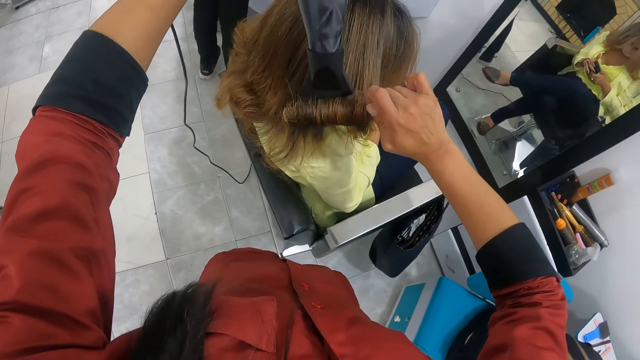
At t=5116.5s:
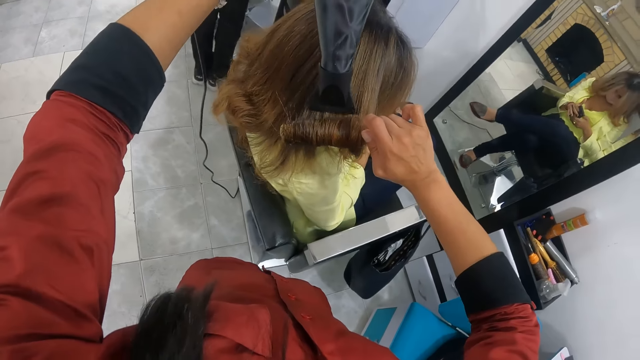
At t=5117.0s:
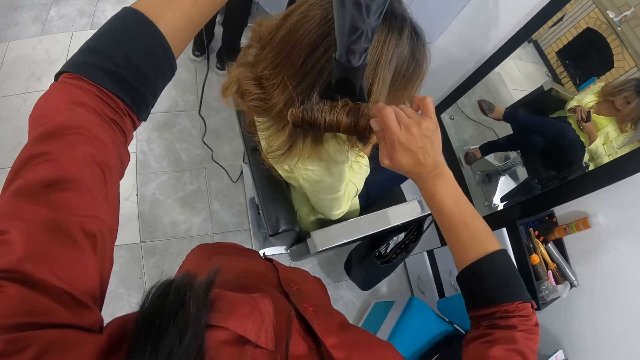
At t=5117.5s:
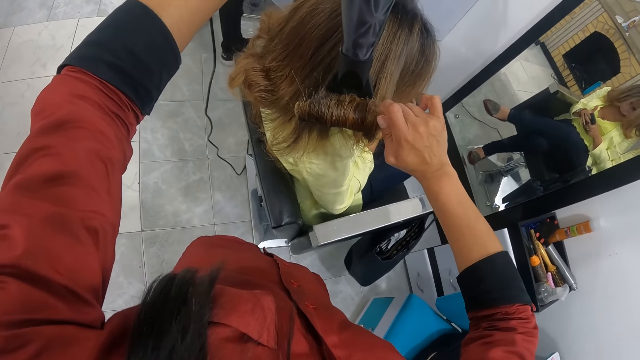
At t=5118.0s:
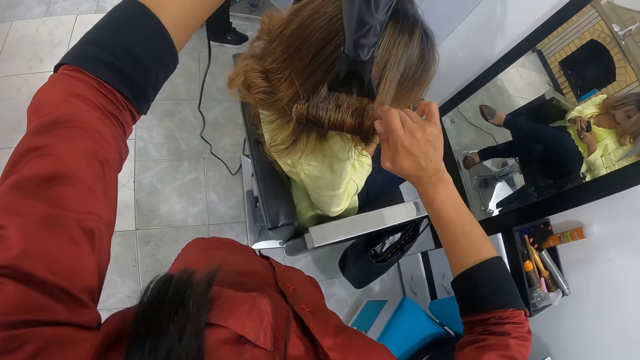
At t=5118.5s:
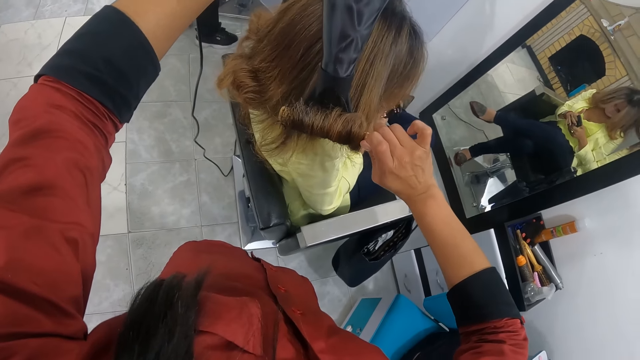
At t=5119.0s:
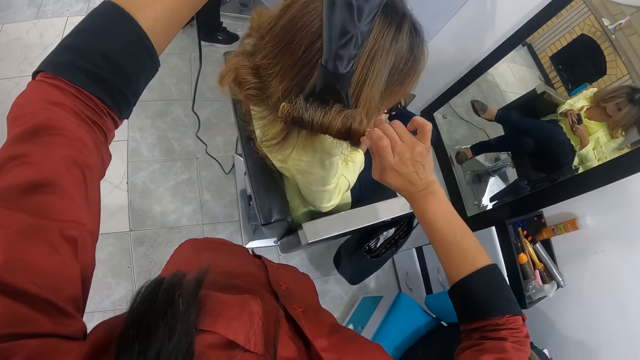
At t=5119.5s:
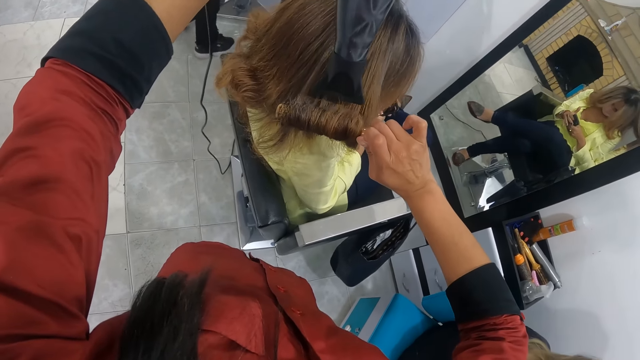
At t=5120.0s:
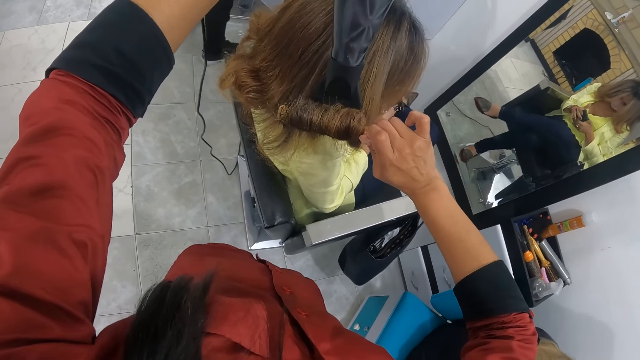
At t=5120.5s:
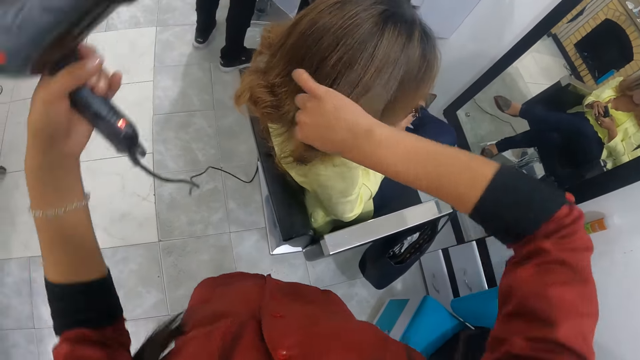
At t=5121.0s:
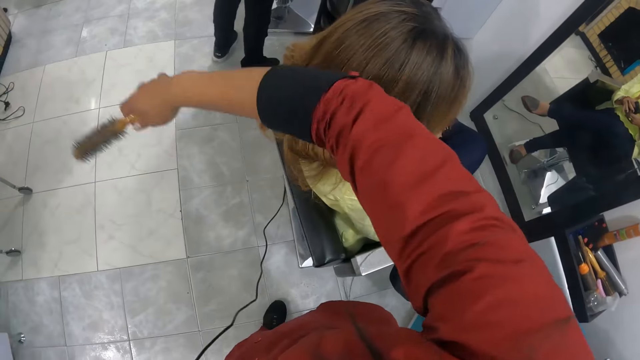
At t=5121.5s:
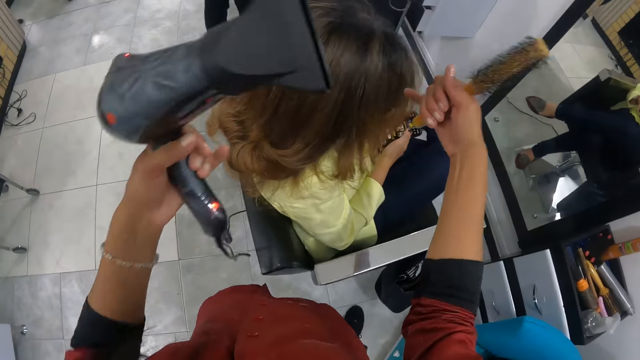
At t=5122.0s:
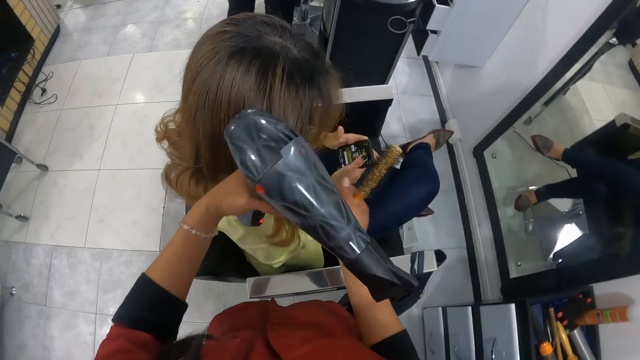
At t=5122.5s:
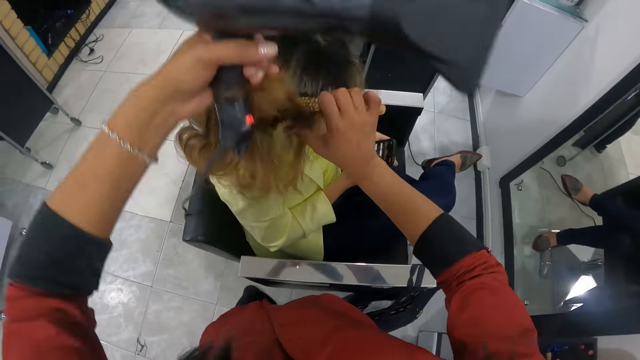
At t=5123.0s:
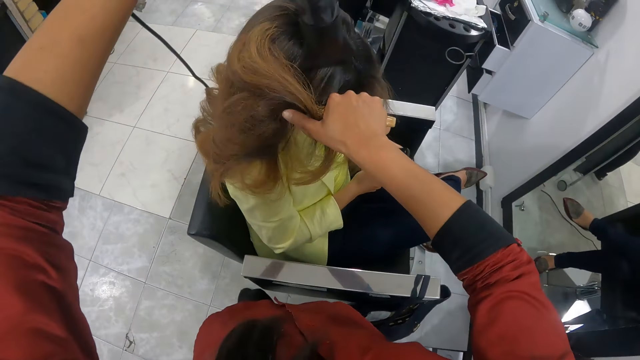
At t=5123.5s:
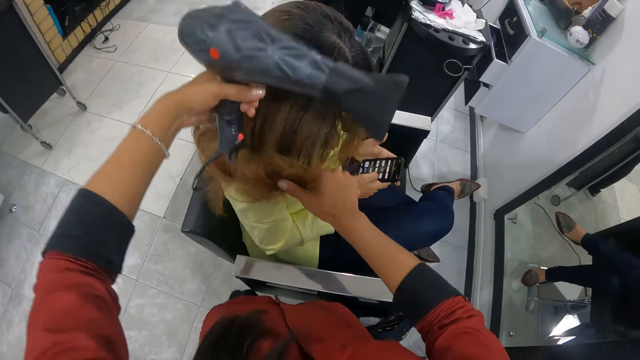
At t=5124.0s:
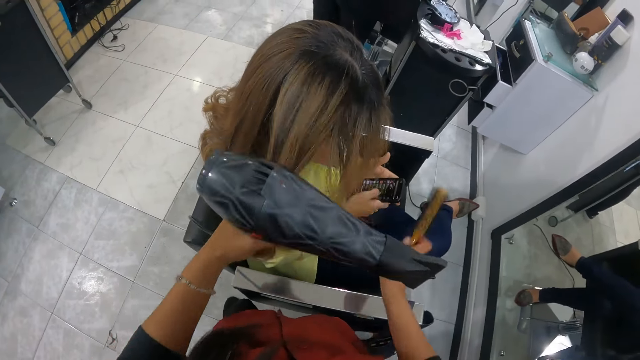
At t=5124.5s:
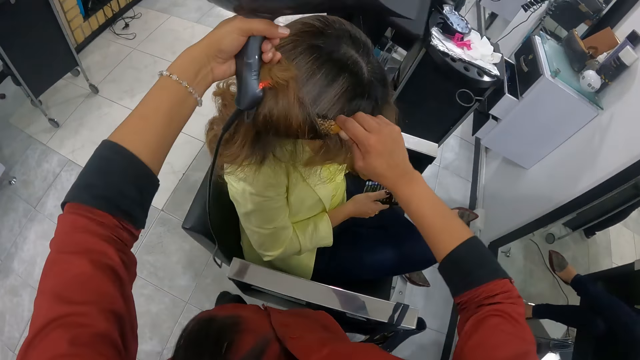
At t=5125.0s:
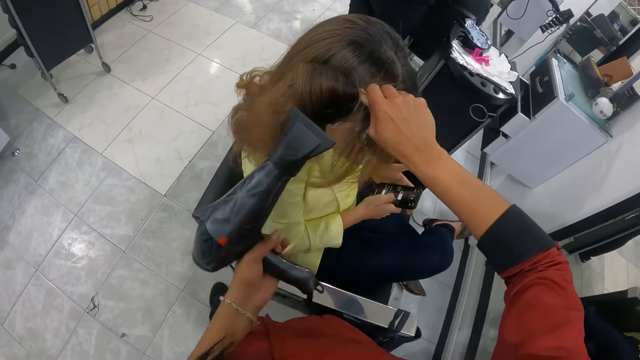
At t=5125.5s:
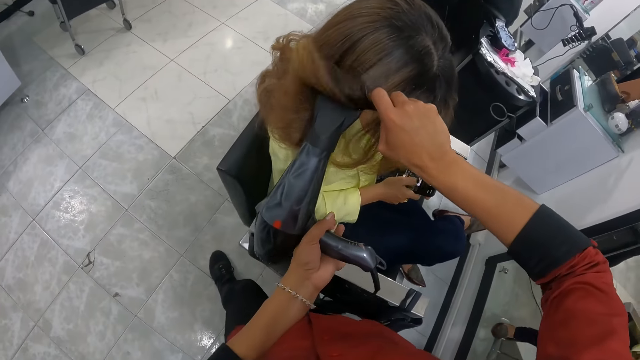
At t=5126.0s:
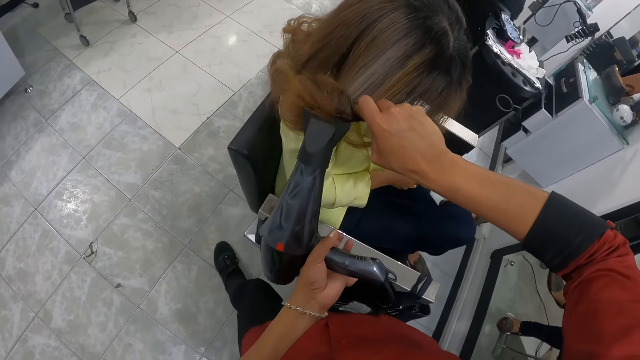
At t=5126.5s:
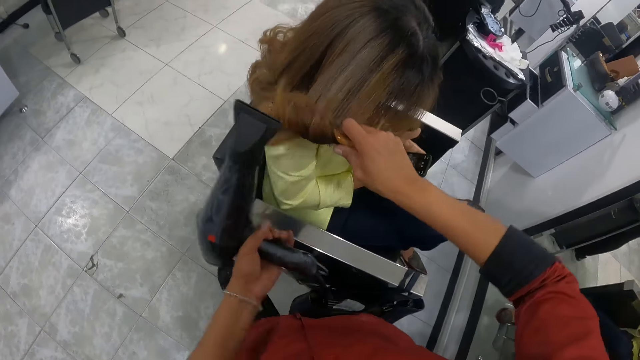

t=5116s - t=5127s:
The woman operates a phone. The camera wearer places the hair of the woman in her left hand on the brush in her right hand. She dries the hair of the woman on the brush in her right hand with the hair dryer in her left hand. She places the hair of the woman in her left hand on the brush in her right hand. She dries the hair of the woman on the brush in her right hand with the hair dryer in her left hand.

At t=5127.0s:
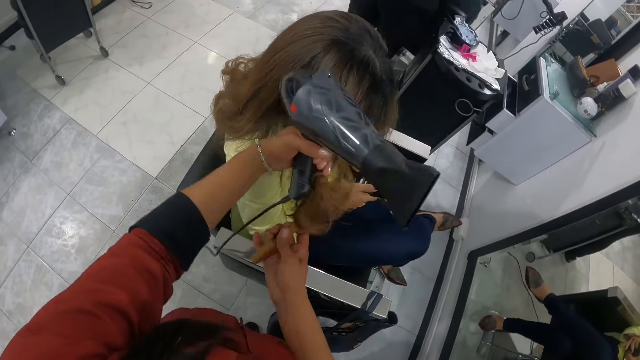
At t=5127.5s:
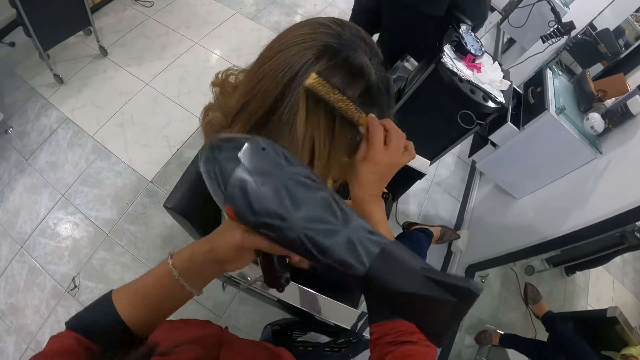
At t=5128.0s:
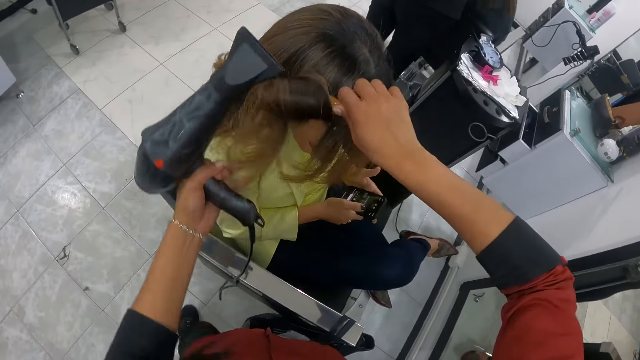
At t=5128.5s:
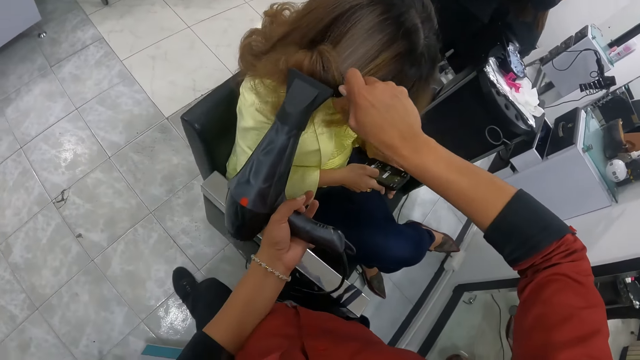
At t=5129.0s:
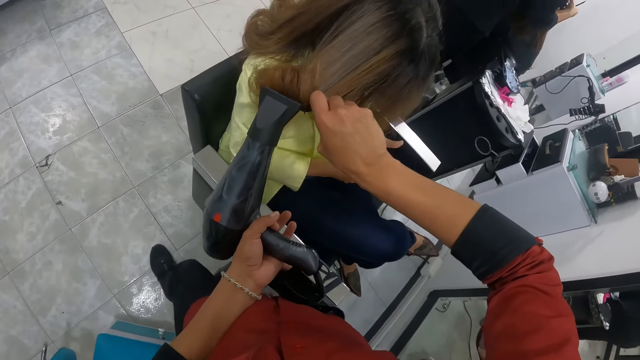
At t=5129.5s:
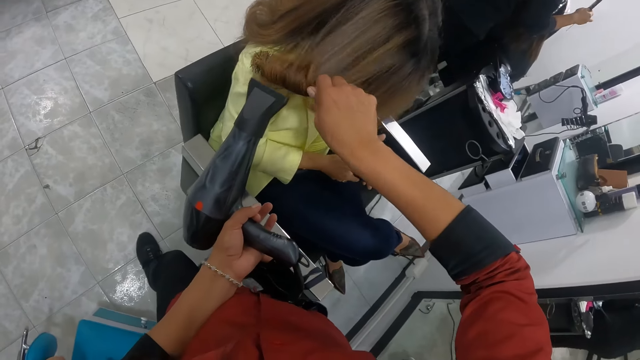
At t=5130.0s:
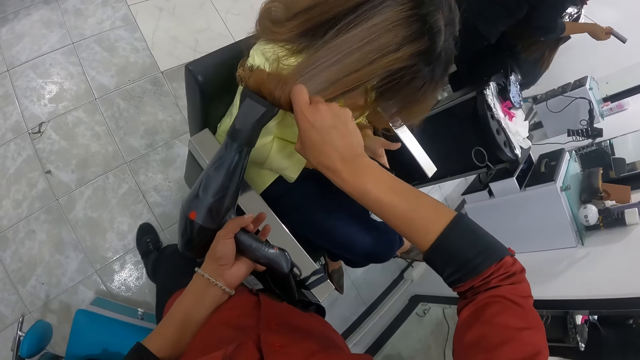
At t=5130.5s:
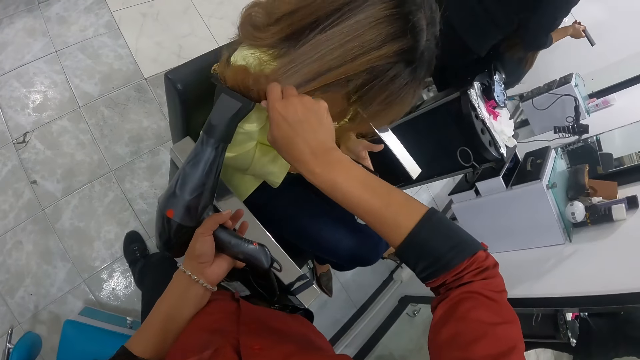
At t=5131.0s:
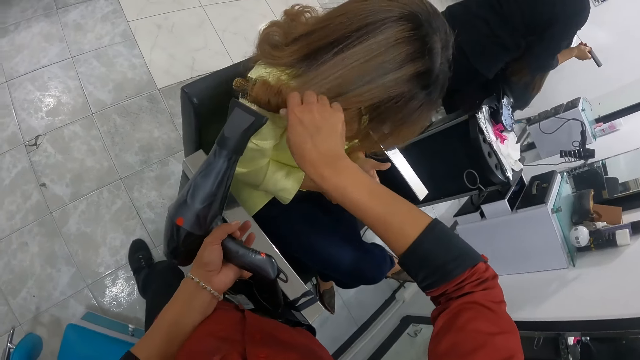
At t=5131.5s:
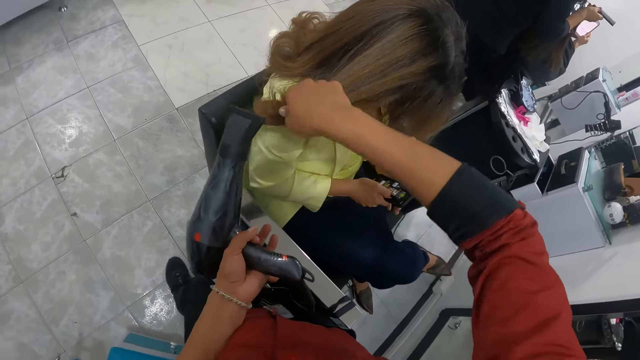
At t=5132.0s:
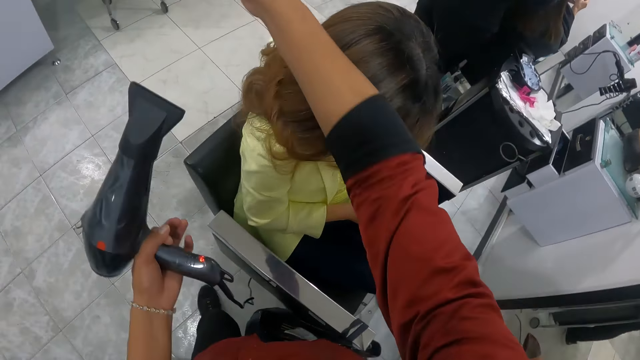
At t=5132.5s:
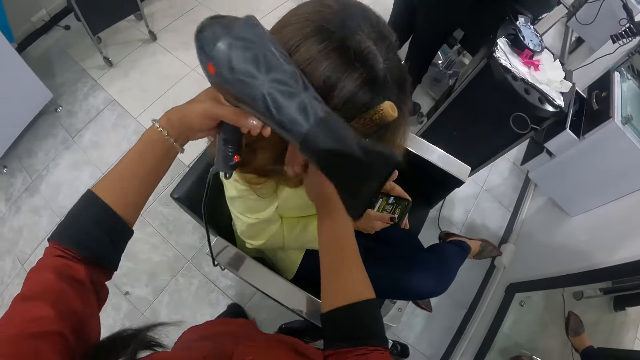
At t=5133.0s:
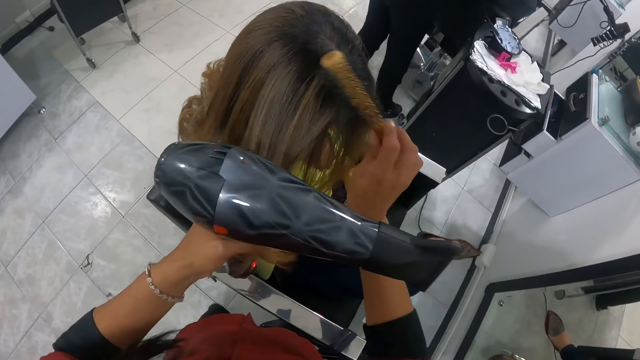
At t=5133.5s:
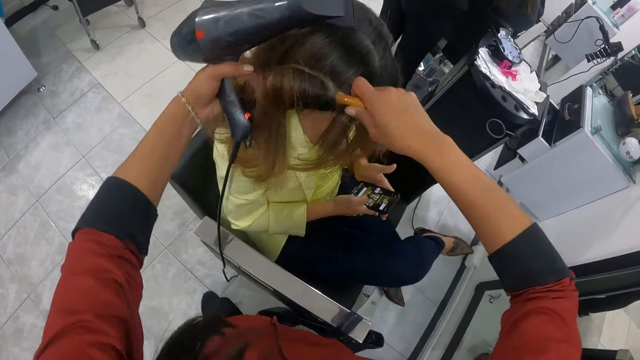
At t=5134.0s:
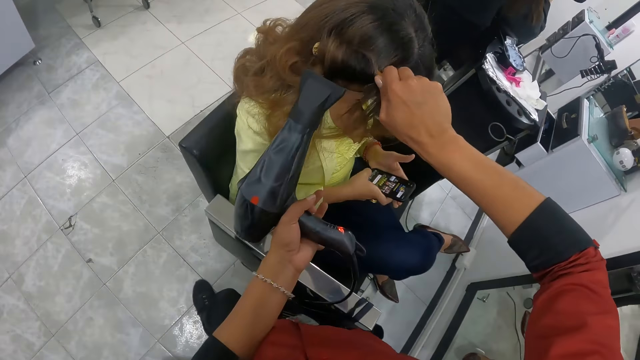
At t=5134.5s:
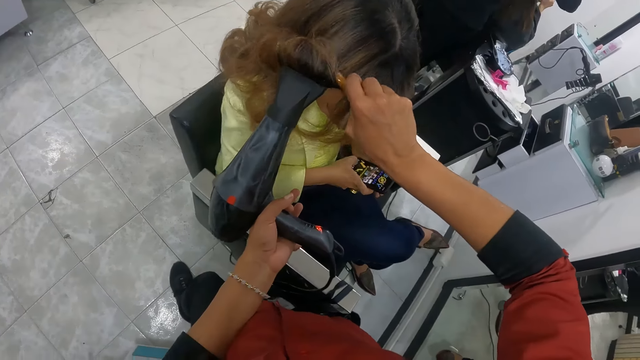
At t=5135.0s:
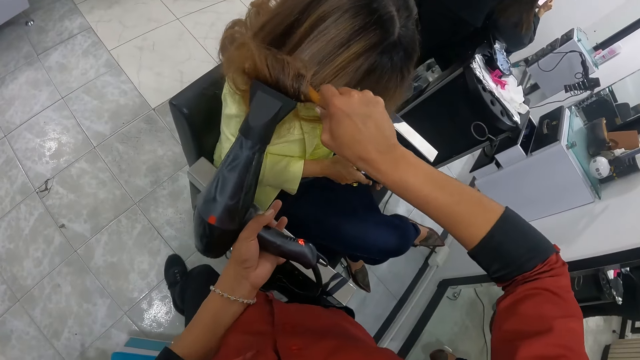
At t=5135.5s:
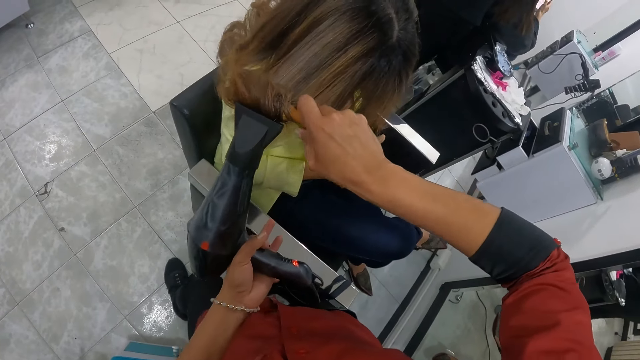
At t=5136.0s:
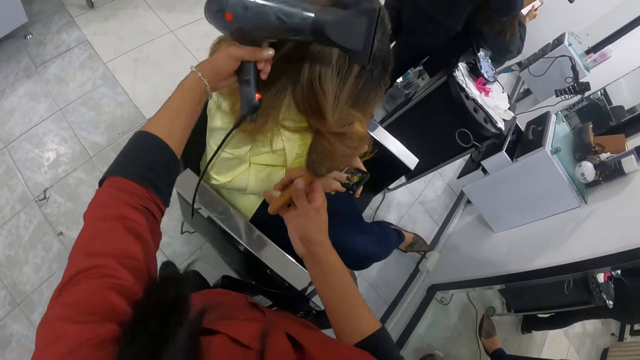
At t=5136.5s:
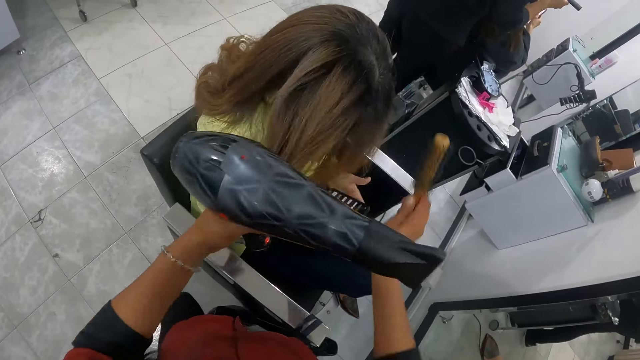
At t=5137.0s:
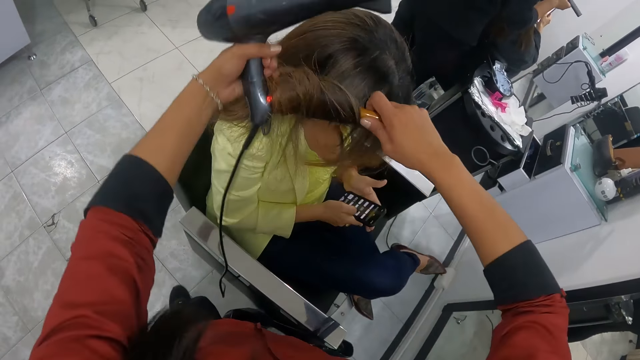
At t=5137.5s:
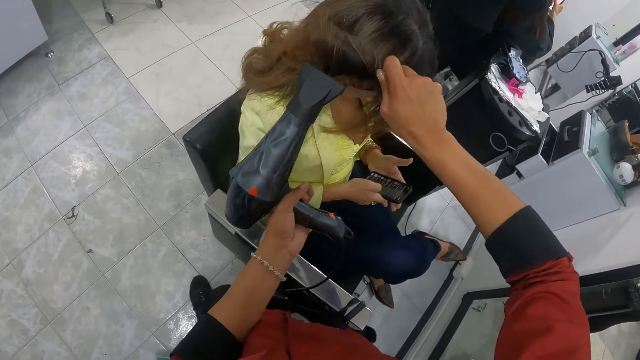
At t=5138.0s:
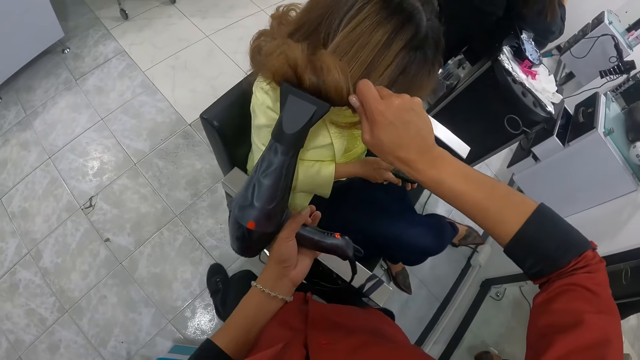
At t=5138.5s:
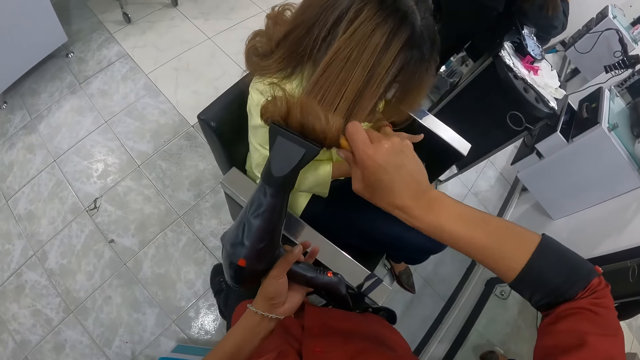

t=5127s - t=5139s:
The camera wearer places the hair of the woman in her left hand on the brush in her right hand. She dries the hair of the woman on the brush in her right hand with the hair dryer in her left hand. A person makes another person's hair. The other person operates a phone. The camera wearer places the hair of the woman in her left hand on the brush in her right hand. She dries the hair of the woman on the brush in her right hand with the hair dryer in her left hand. She places the hair of the woman in her left hand on the brush in her right hand. She dries the hair of the woman on the brush in her right hand with the hair dryer in her left hand.
